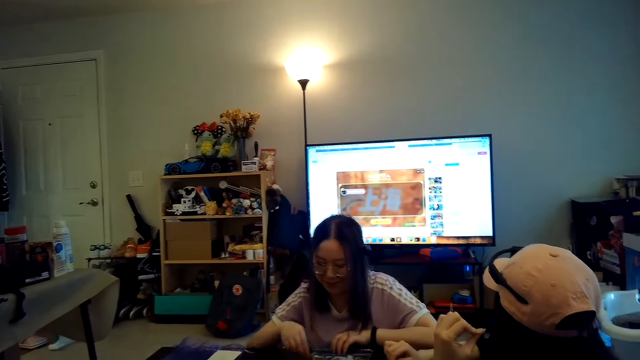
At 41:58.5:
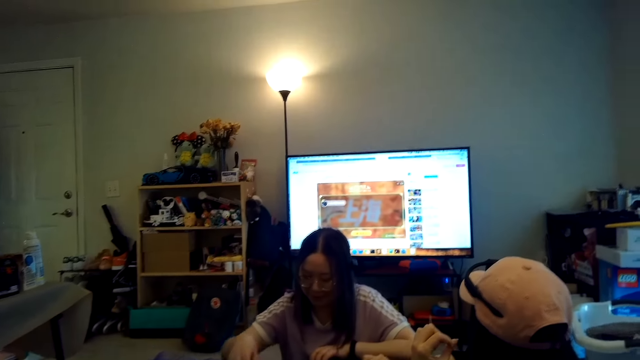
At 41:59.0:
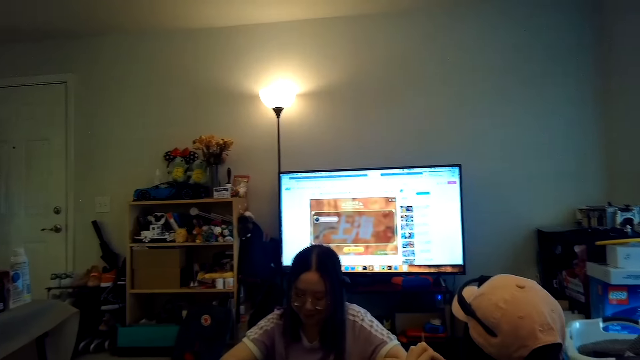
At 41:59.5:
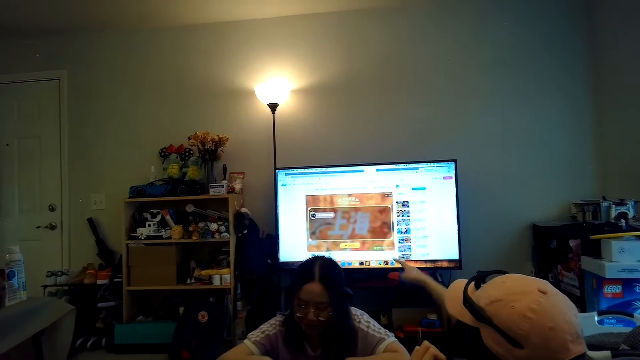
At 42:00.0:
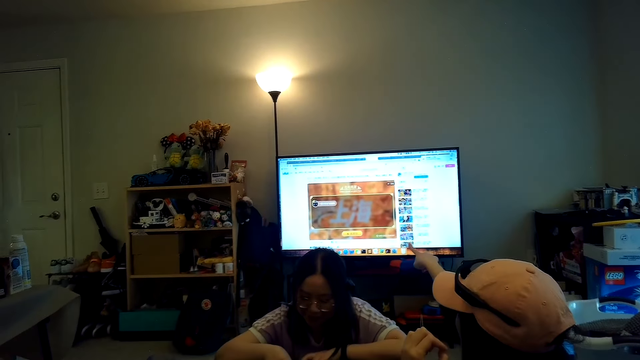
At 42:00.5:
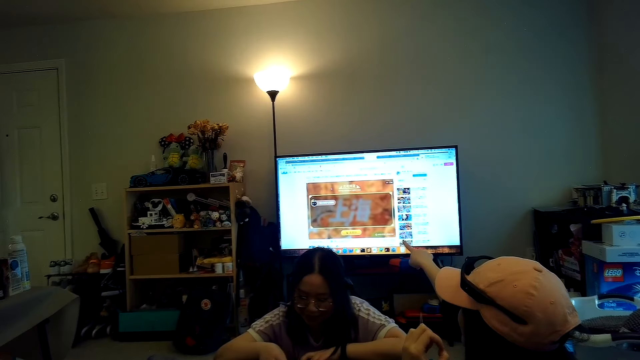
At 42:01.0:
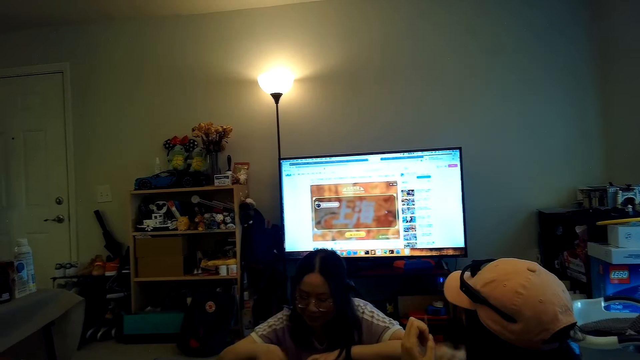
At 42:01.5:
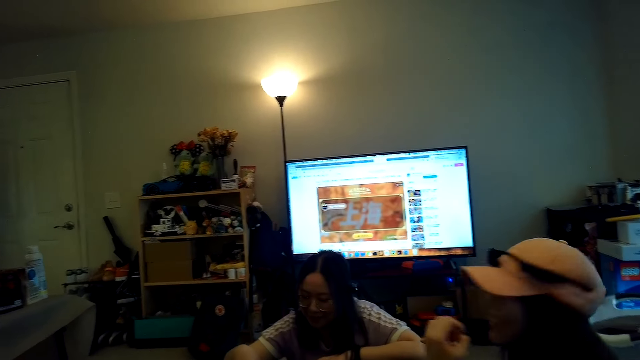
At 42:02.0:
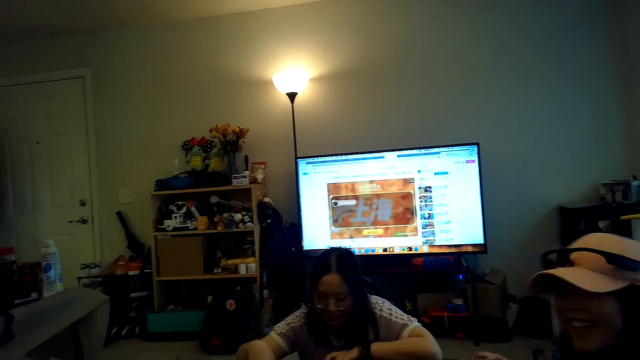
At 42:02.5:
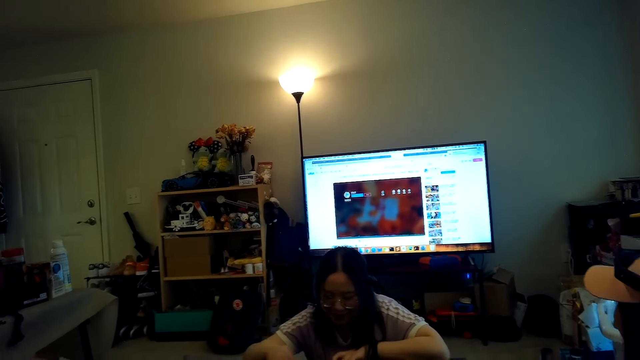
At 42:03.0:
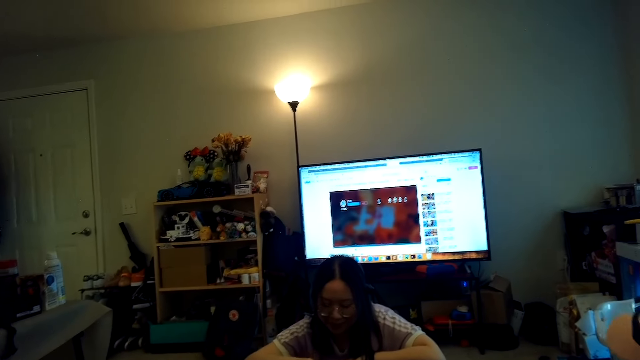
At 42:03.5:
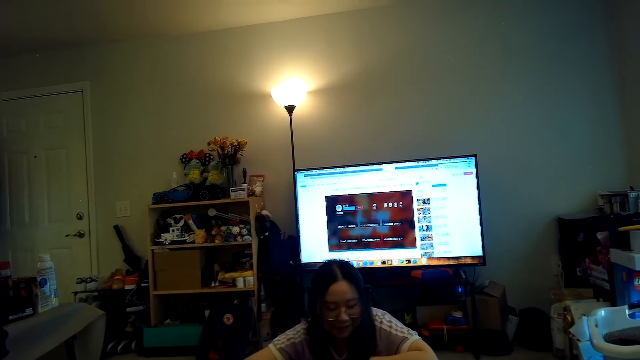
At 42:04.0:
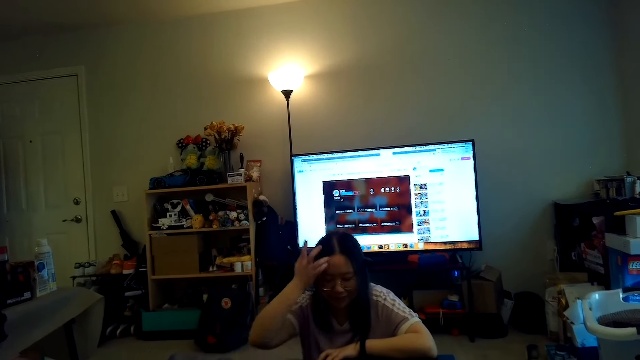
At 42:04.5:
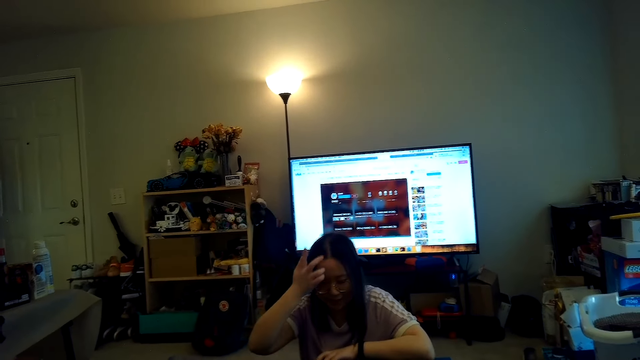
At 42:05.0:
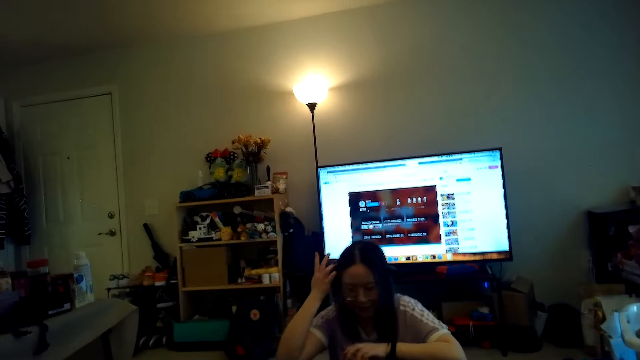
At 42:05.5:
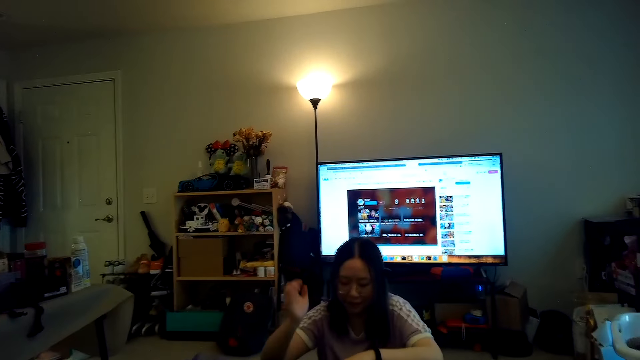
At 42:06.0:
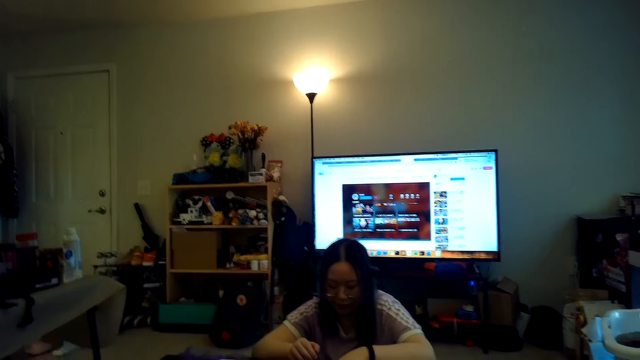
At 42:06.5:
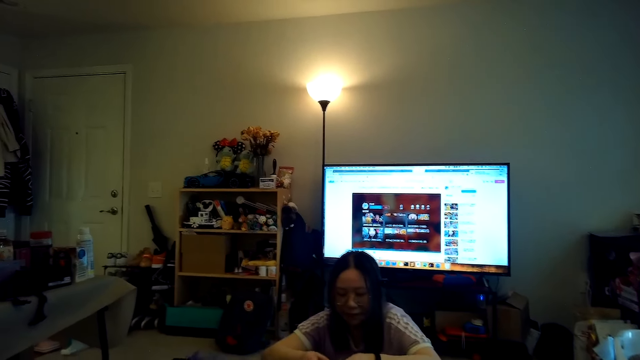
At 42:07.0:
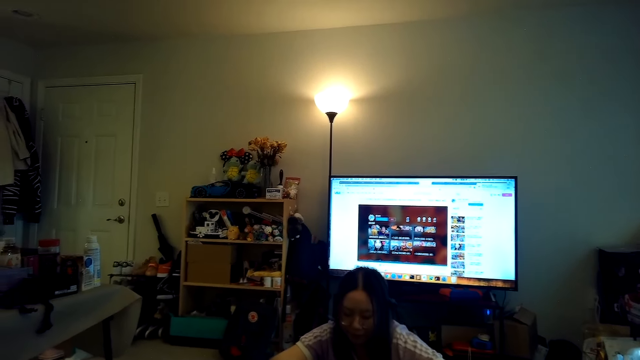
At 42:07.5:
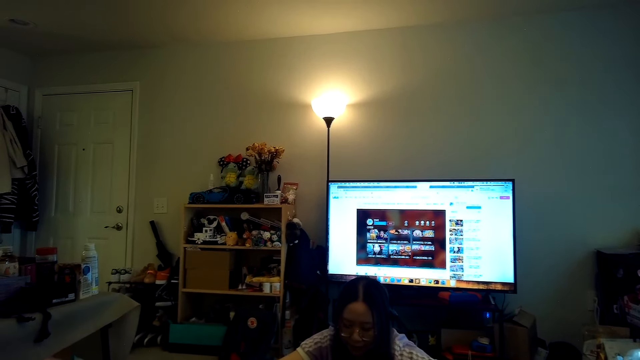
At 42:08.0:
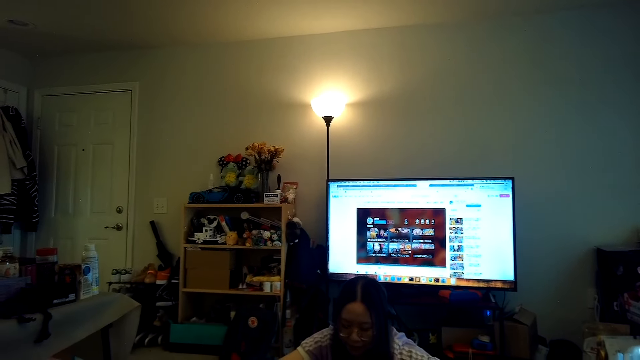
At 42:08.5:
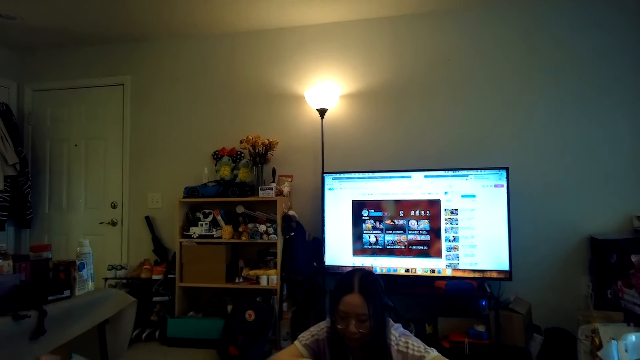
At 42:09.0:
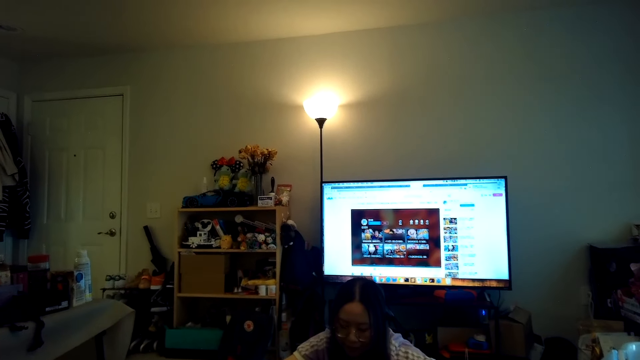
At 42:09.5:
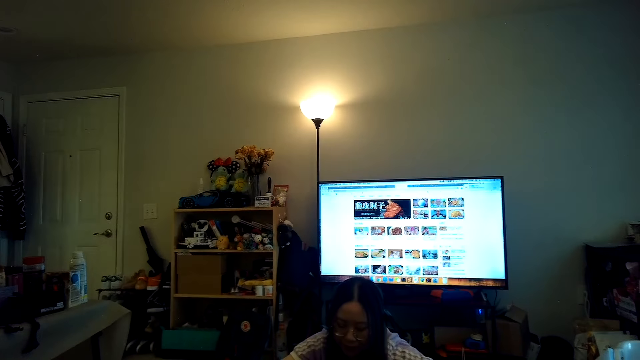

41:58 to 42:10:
A woman points at the TV. The camera wearer watches the TV.

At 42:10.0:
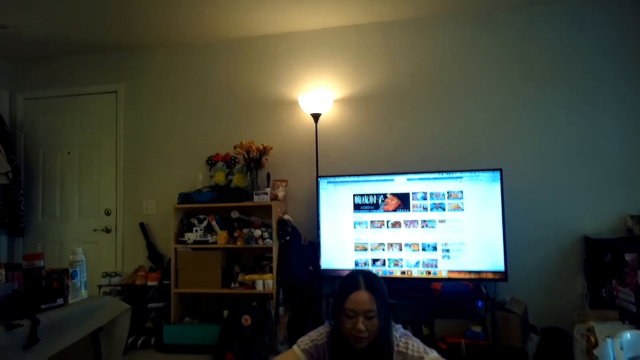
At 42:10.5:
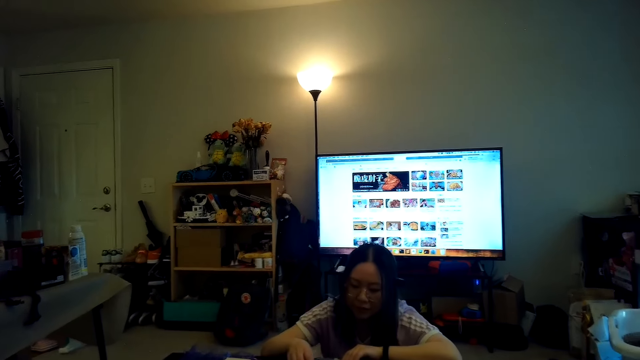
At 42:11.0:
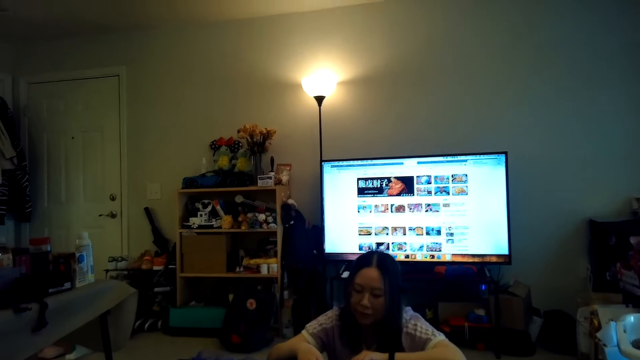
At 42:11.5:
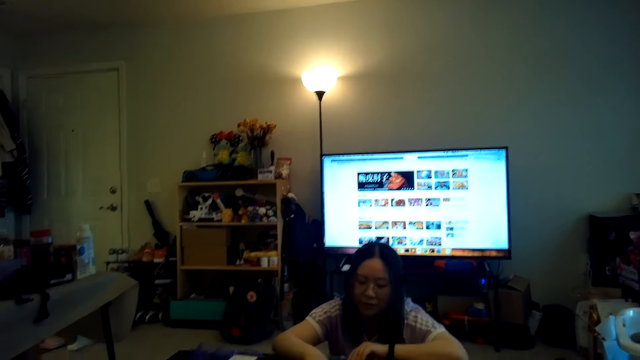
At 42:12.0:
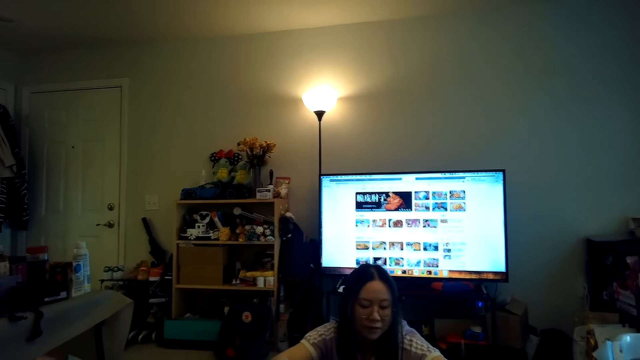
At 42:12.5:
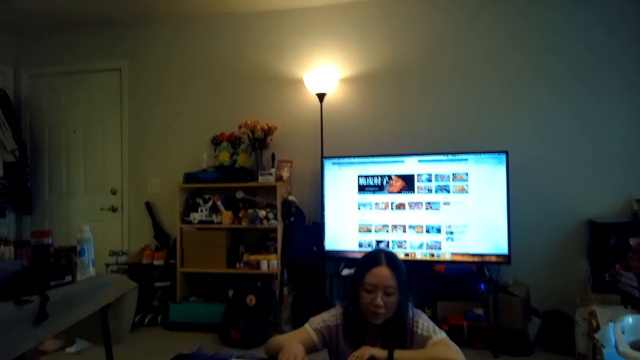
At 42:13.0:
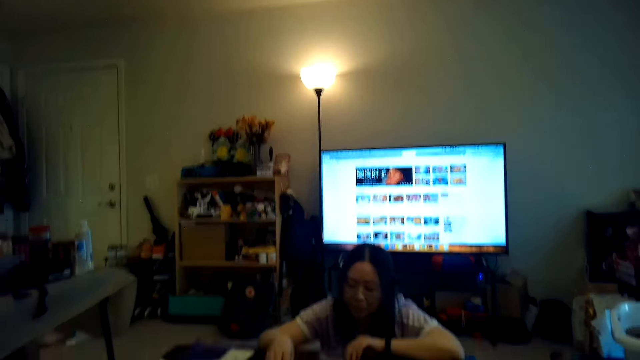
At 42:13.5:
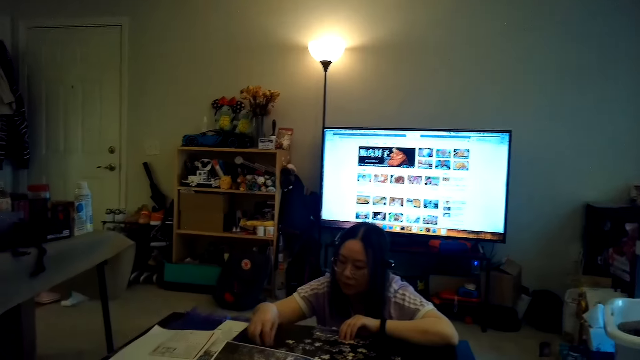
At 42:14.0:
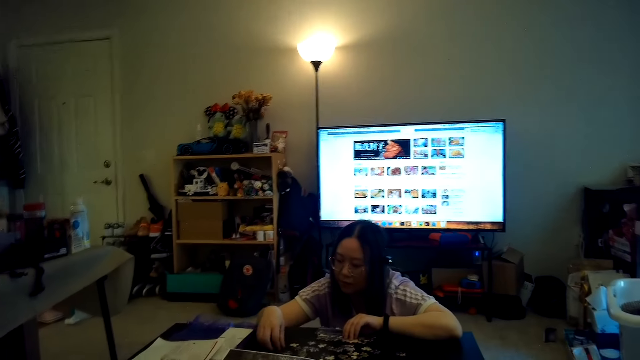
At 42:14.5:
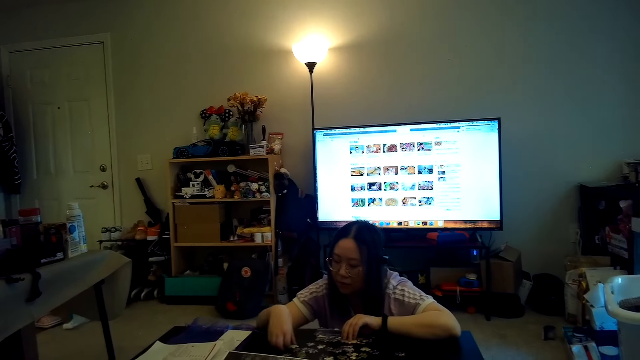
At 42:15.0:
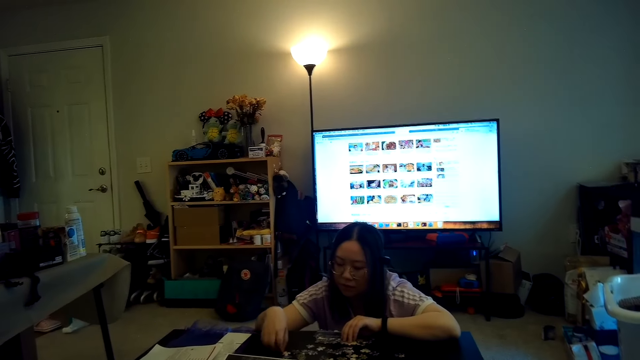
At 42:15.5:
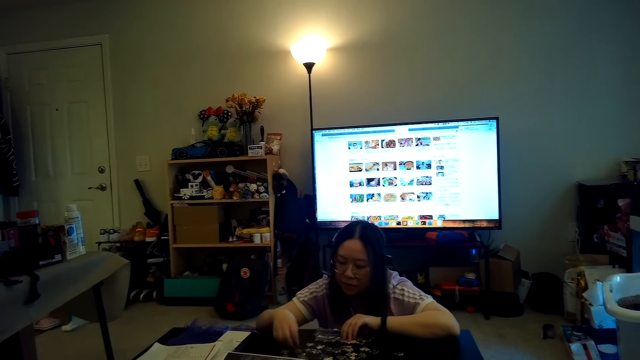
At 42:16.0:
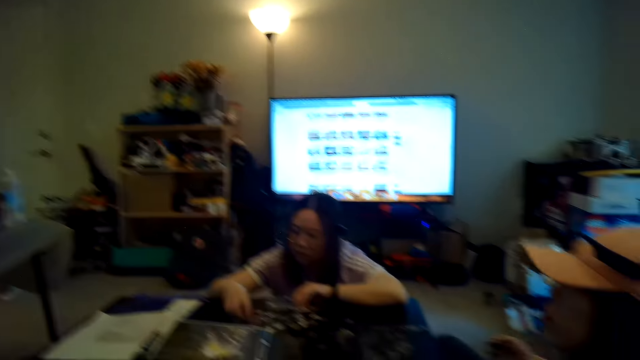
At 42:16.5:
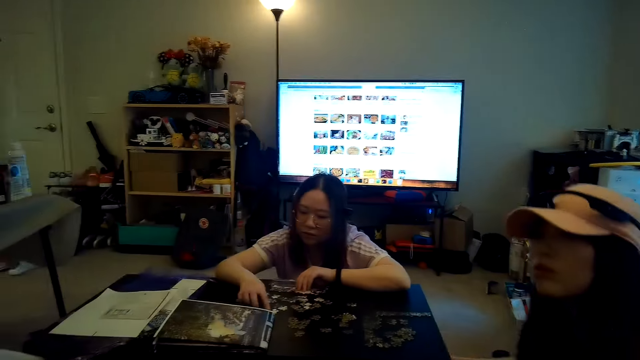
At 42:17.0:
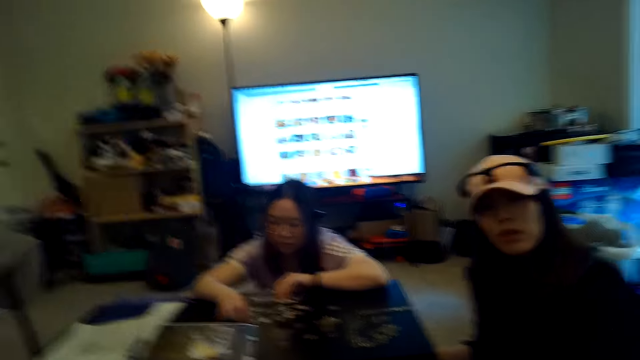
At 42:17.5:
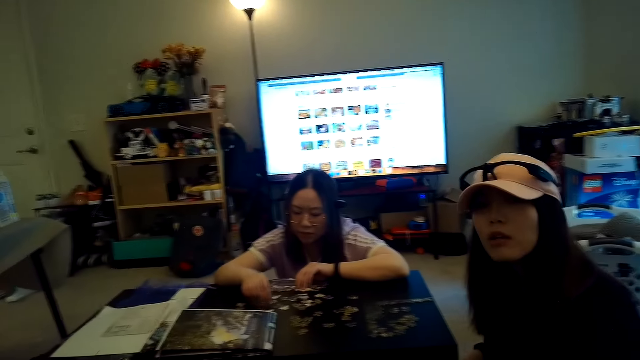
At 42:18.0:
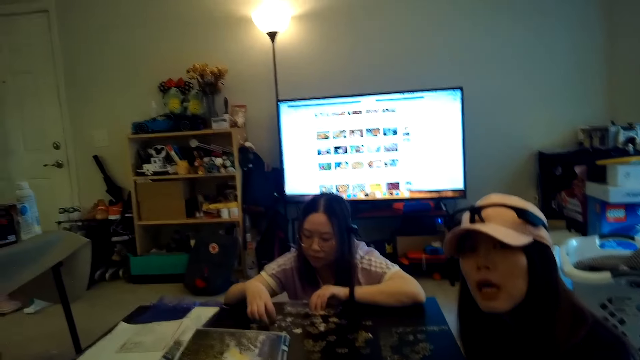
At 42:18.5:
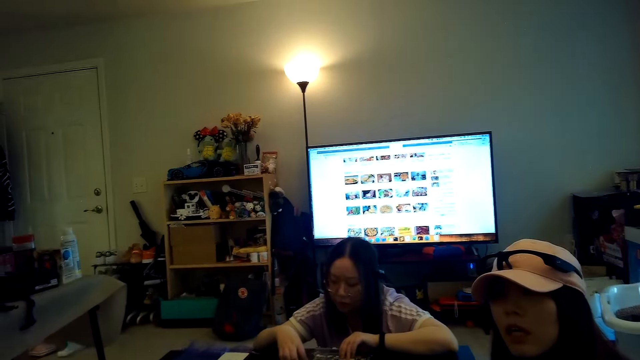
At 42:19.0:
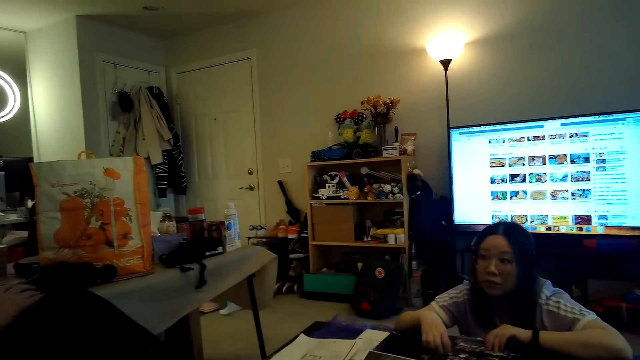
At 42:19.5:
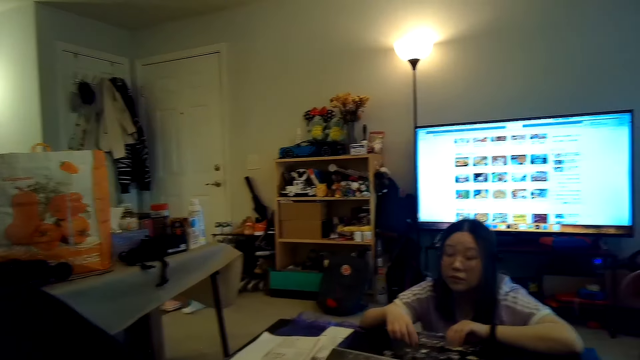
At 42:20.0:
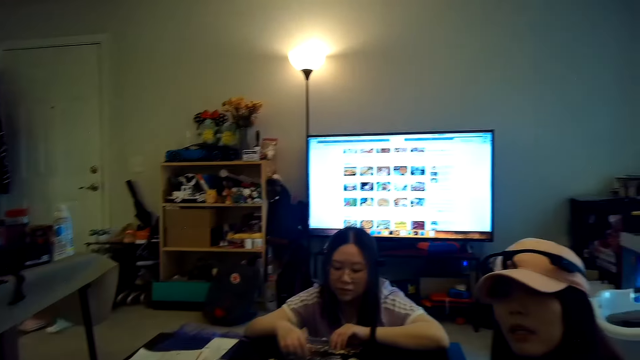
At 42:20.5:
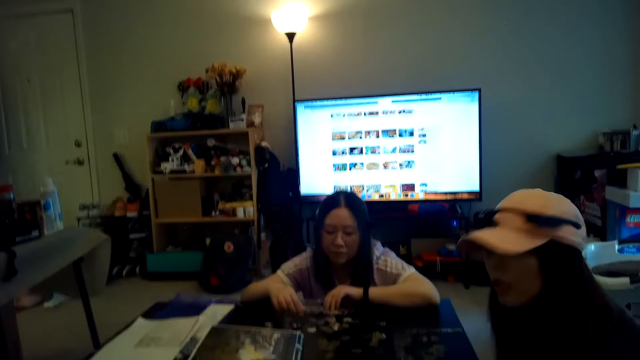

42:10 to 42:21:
A woman arranges the jigsaw puzzle.
